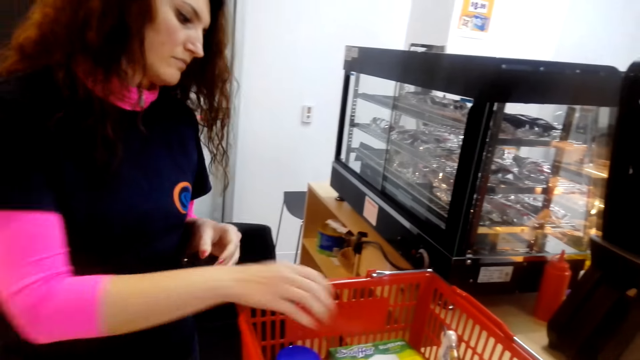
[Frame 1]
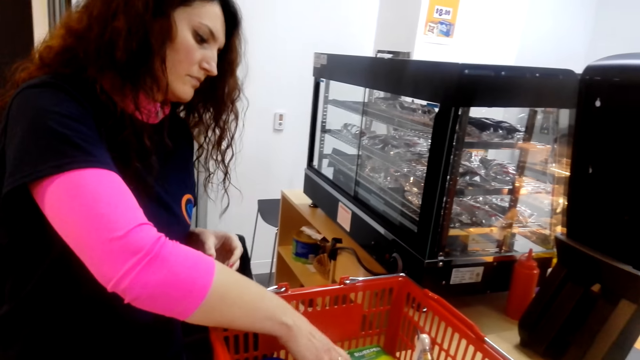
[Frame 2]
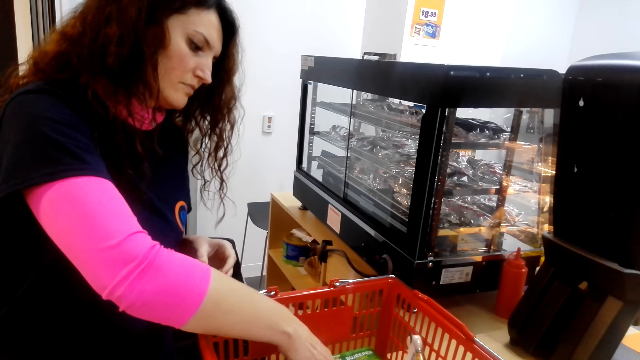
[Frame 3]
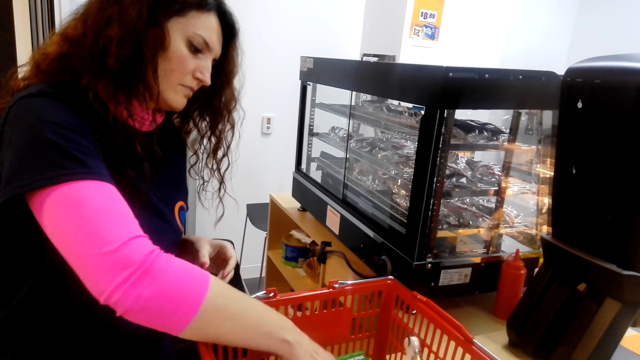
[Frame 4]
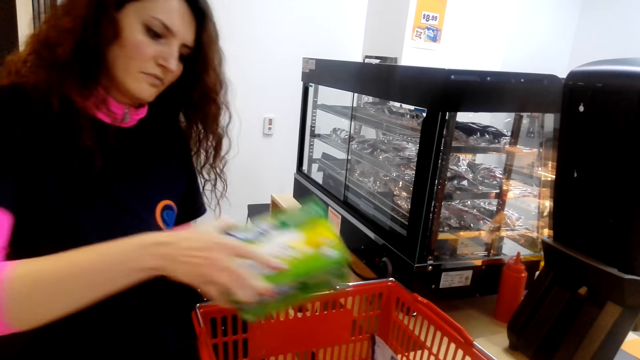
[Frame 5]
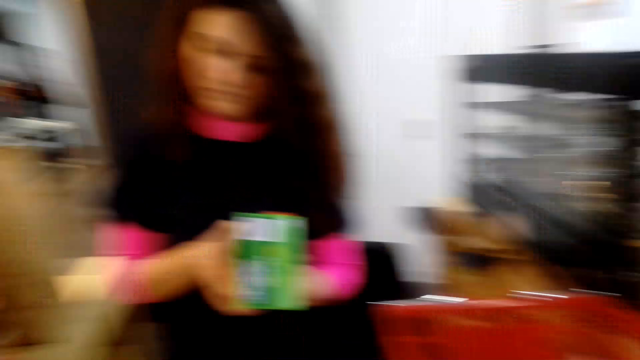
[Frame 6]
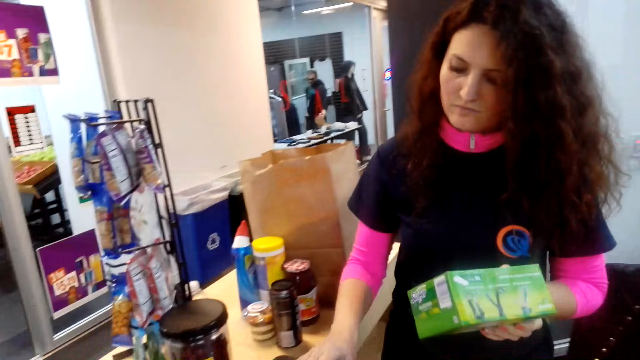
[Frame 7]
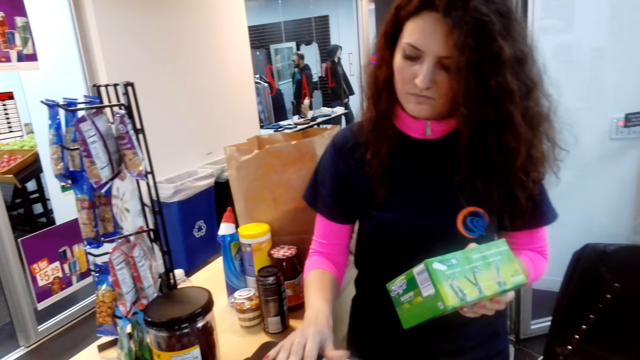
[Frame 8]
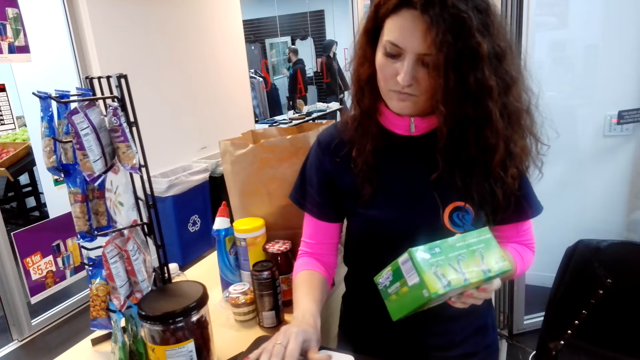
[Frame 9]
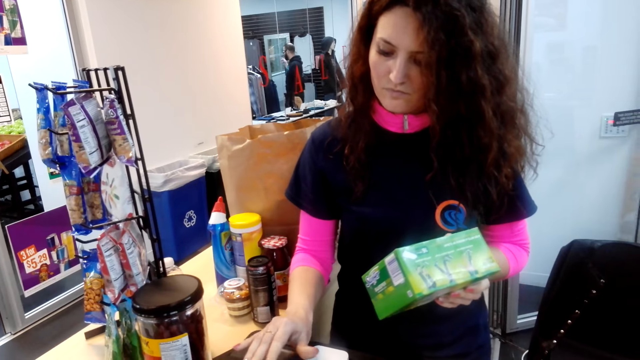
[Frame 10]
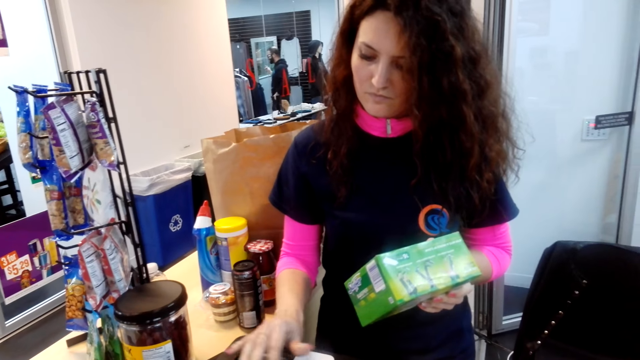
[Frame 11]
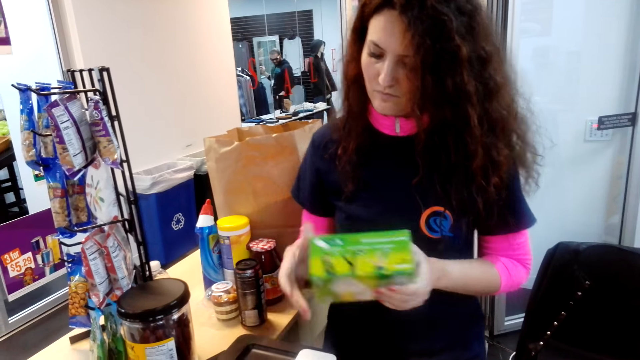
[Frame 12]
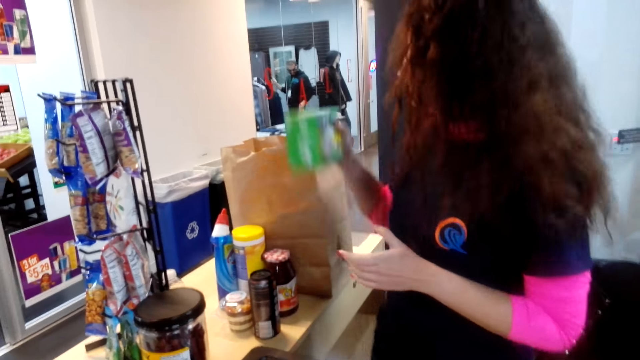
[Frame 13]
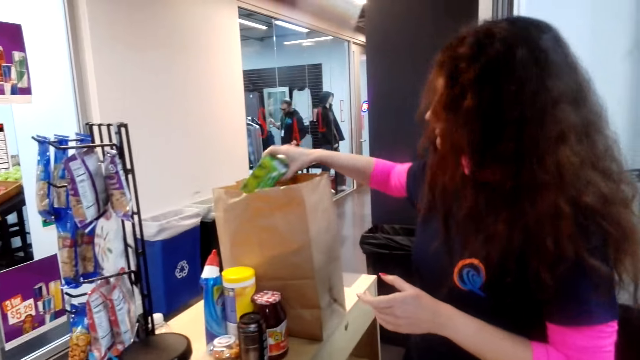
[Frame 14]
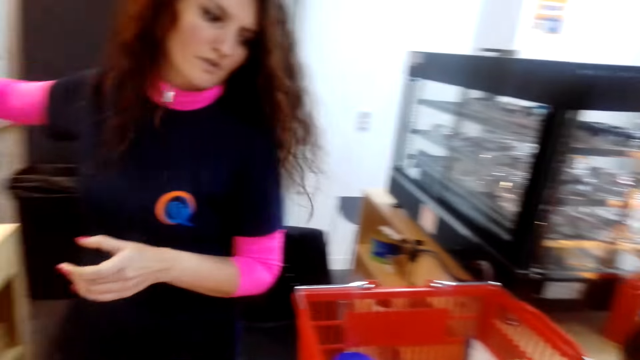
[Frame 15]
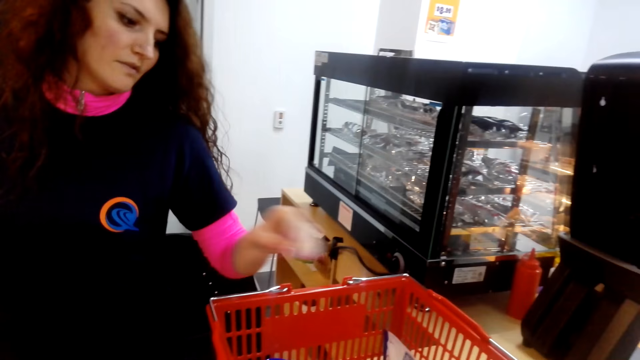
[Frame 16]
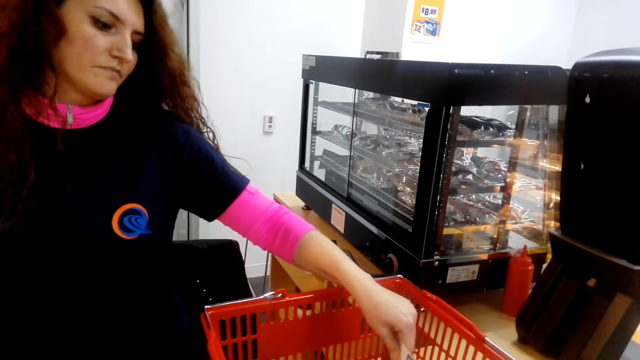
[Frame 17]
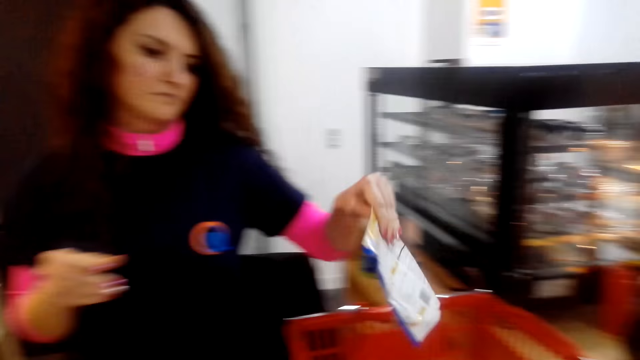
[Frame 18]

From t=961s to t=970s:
A person packs the stuff.

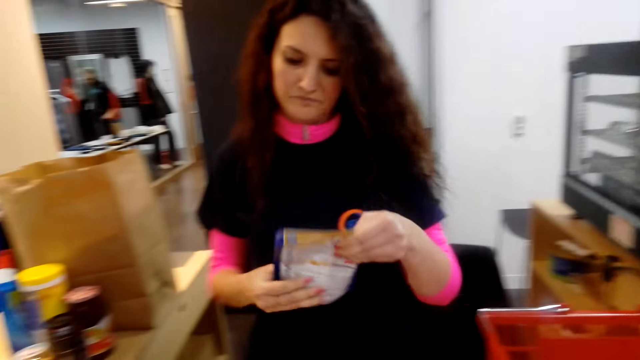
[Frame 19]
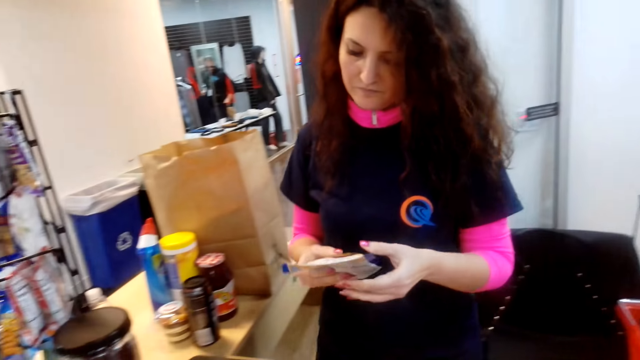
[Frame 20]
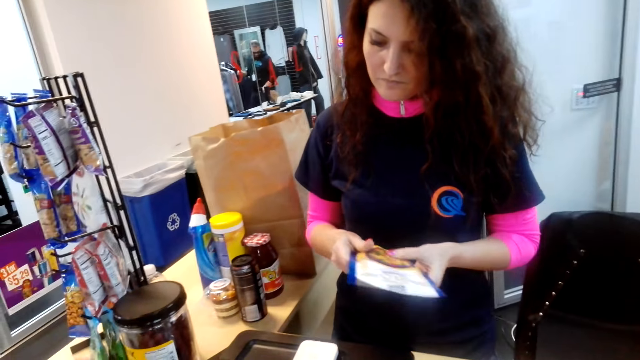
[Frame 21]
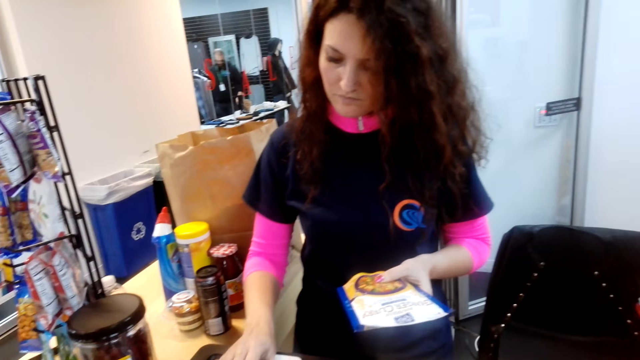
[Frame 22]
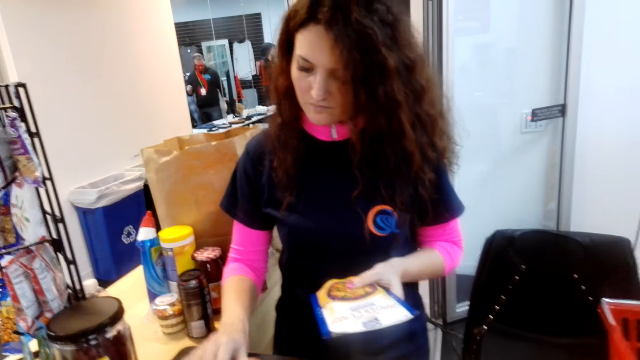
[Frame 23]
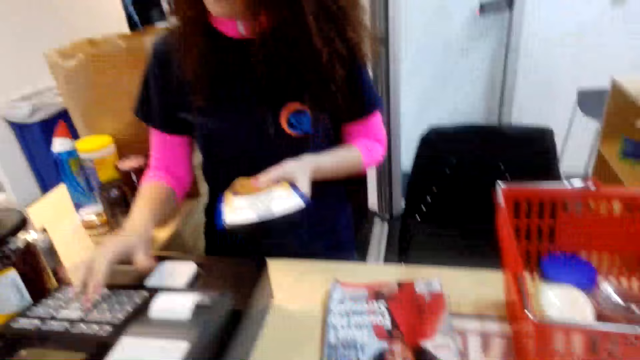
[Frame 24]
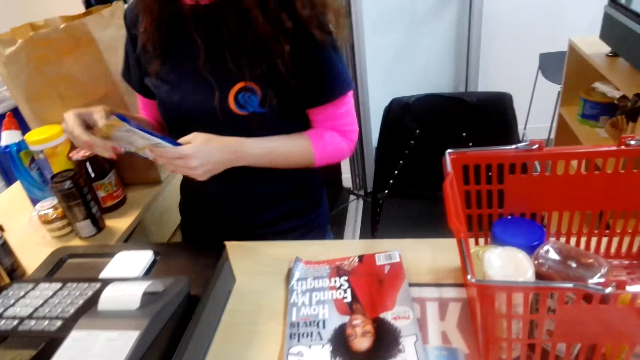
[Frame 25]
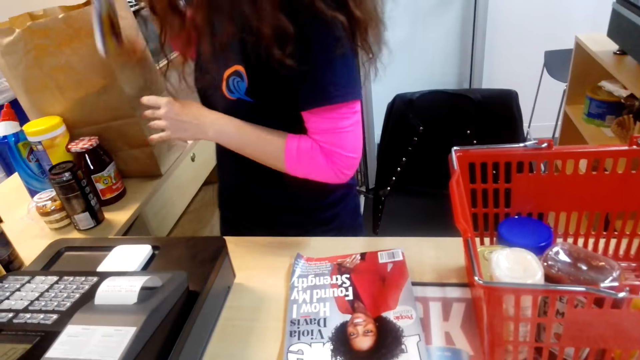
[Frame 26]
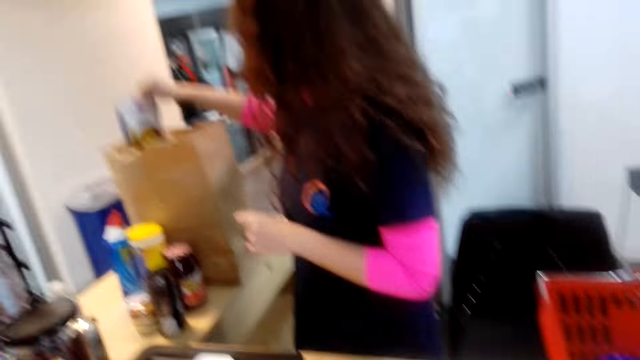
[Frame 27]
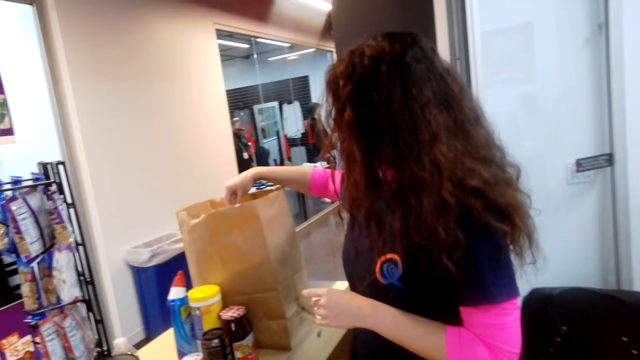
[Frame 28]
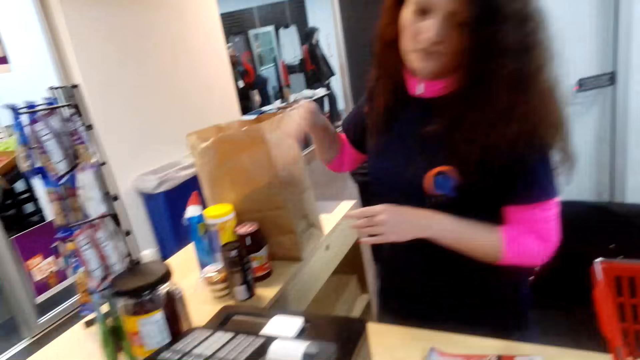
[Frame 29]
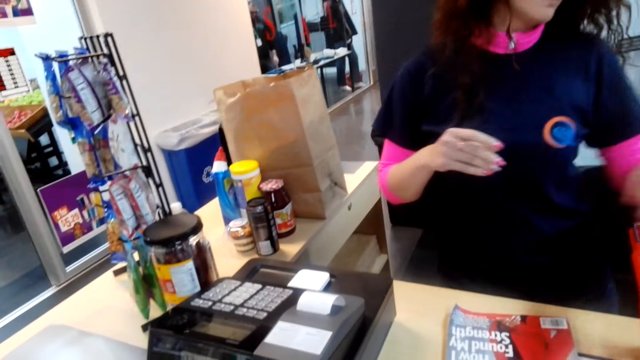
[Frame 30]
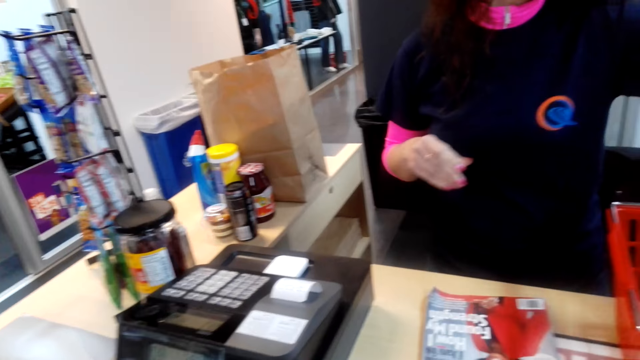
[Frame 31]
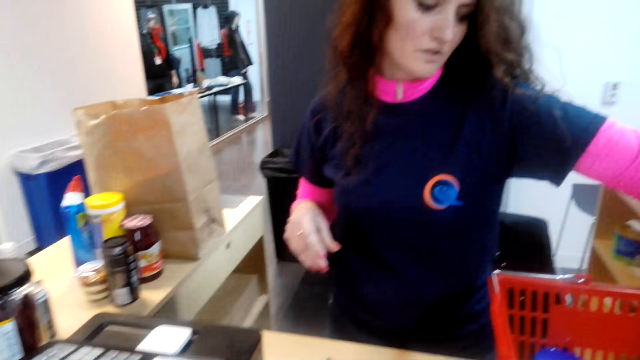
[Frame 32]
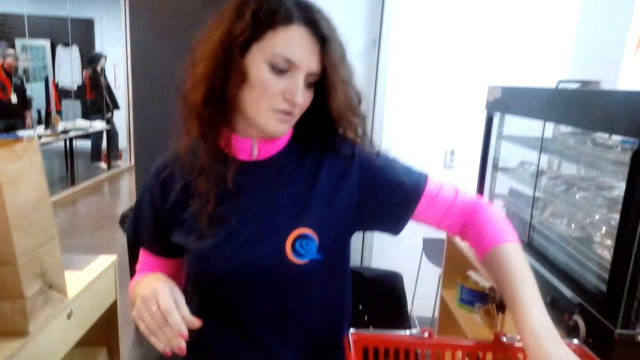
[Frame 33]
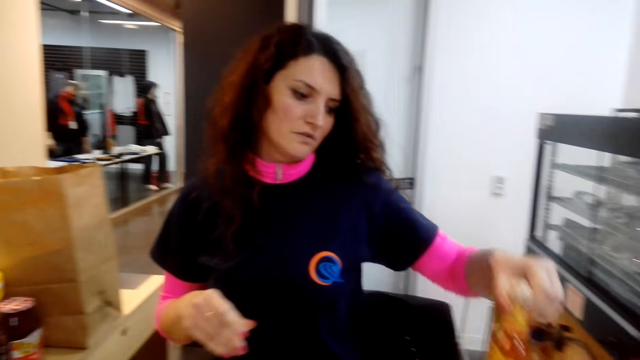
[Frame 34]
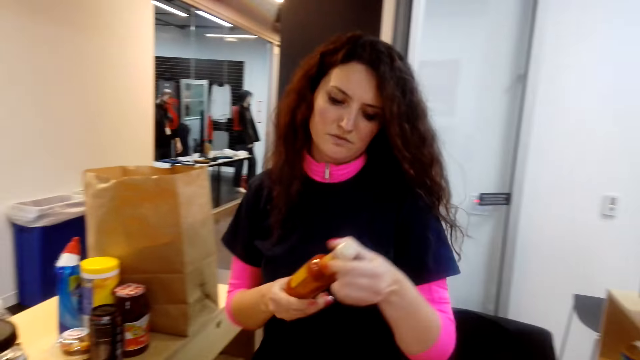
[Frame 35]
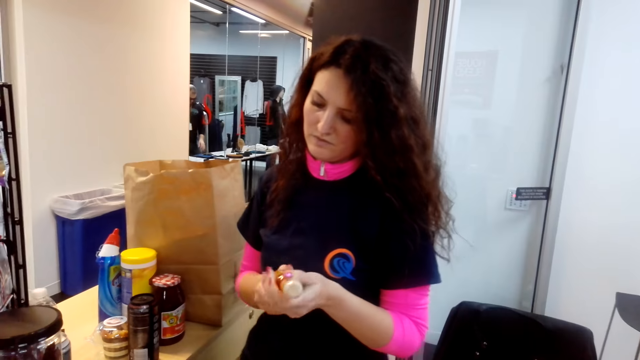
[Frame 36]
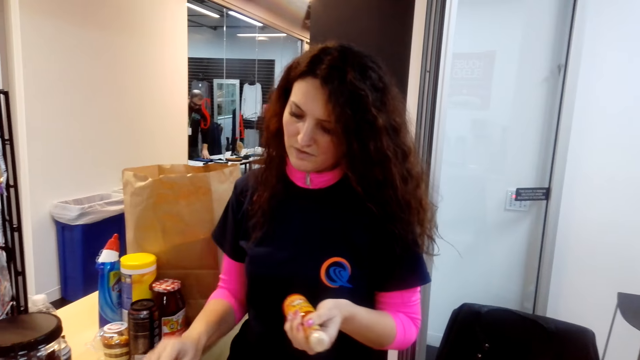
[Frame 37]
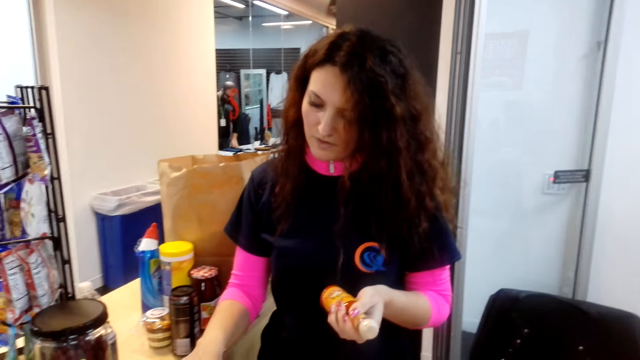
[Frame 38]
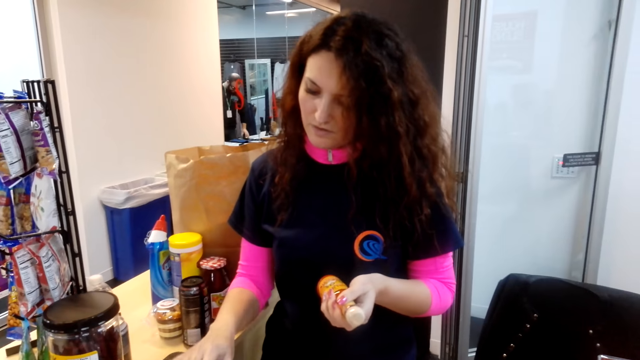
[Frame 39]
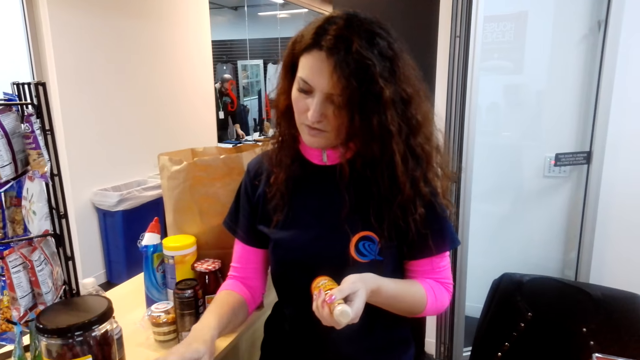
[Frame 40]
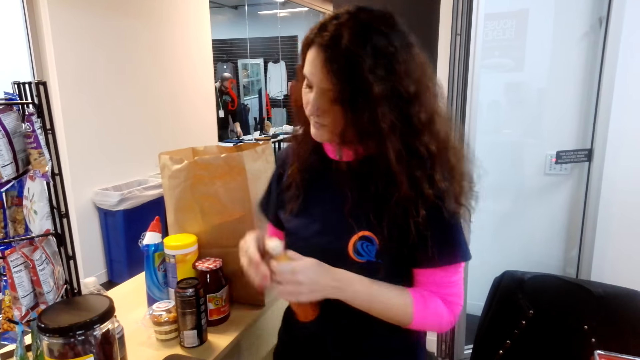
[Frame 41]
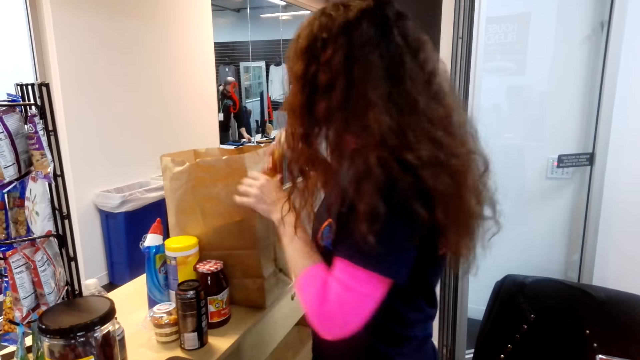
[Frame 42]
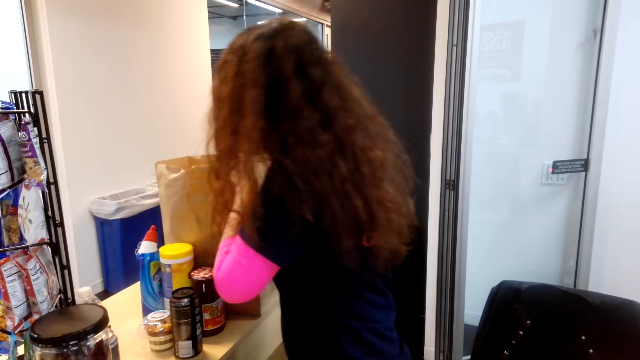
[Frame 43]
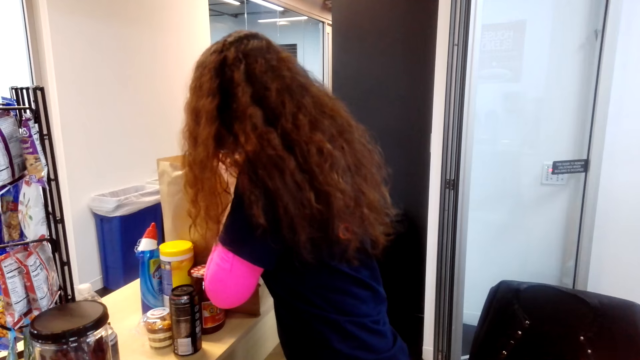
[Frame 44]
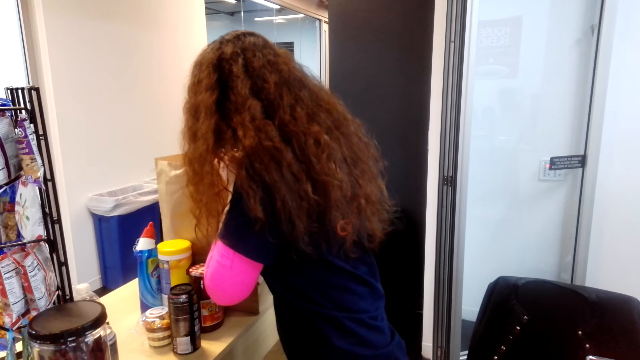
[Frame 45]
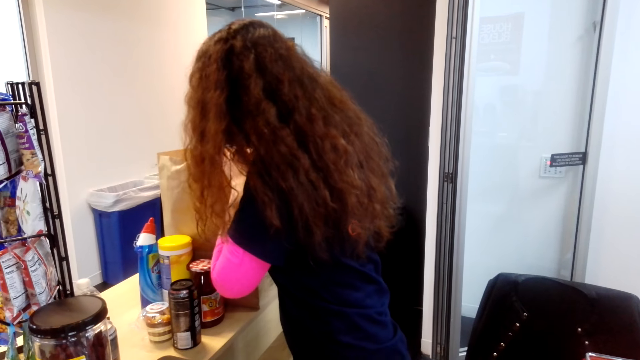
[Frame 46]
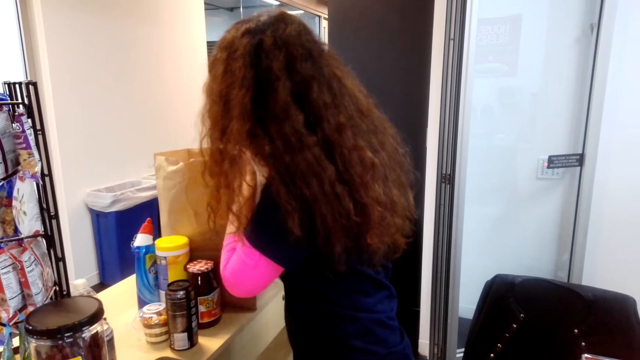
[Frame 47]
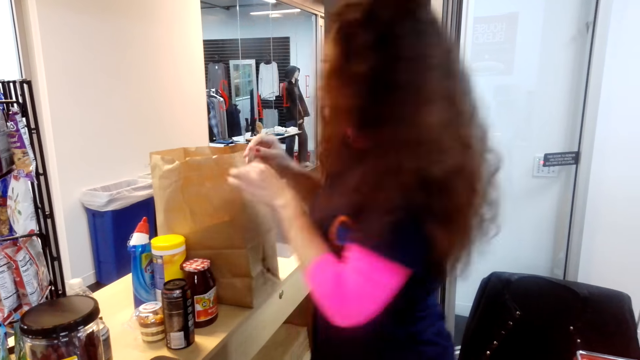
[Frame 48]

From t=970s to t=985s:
A person calculates the prices of the stuff bought using a counter machine. The person packs the stuff. The person calculates the prices of the stuff bought using the counter machine. The person packs the stuff.
